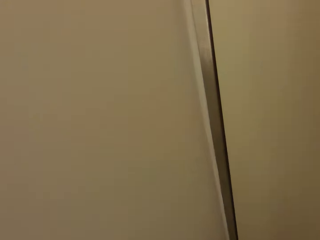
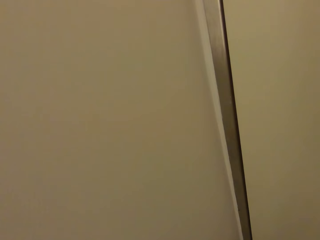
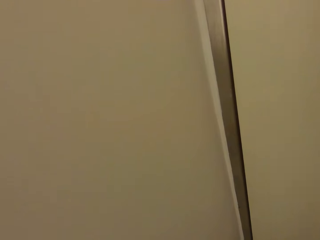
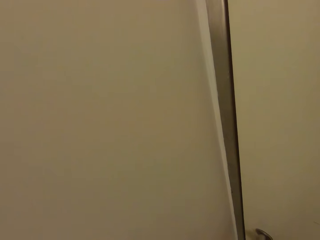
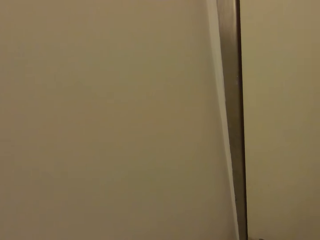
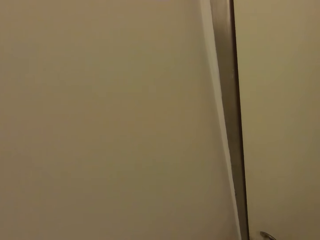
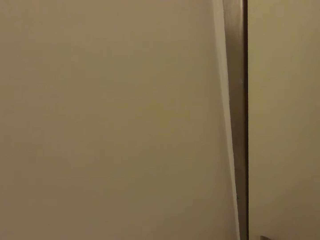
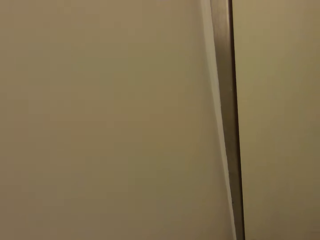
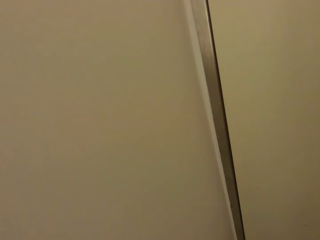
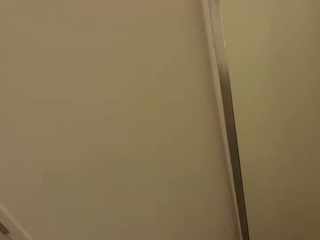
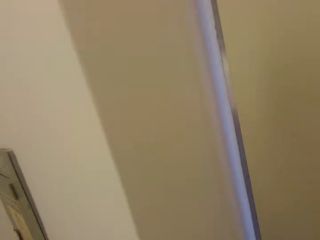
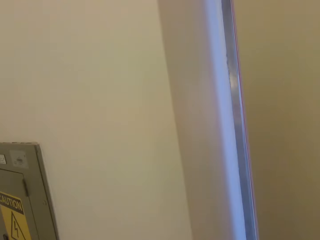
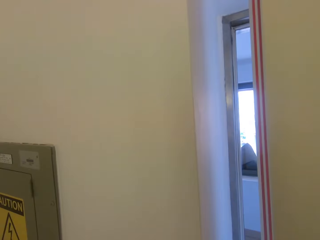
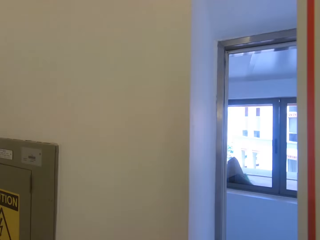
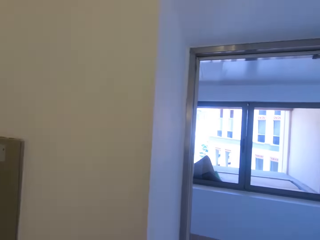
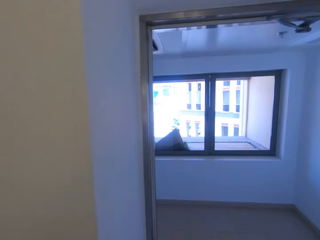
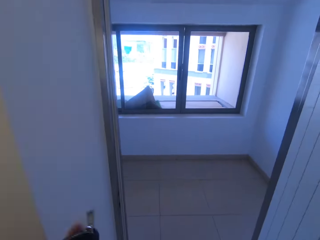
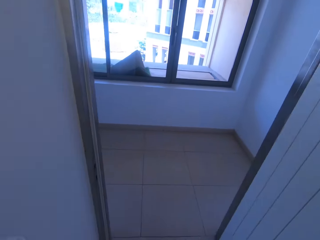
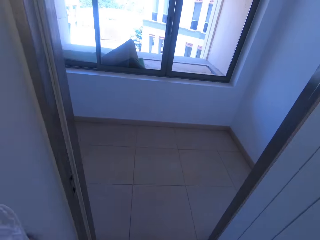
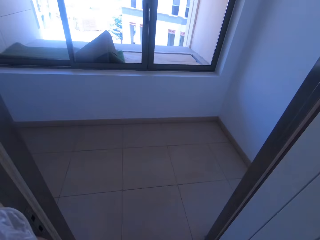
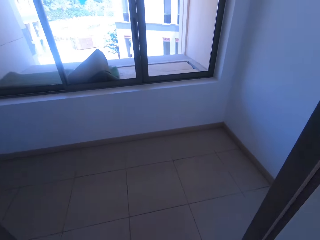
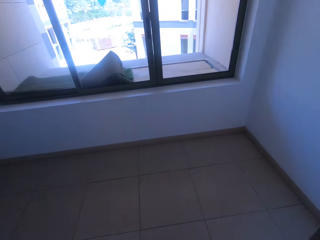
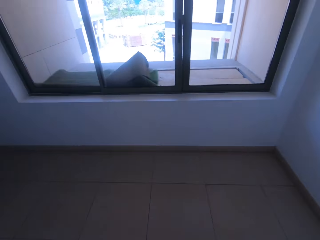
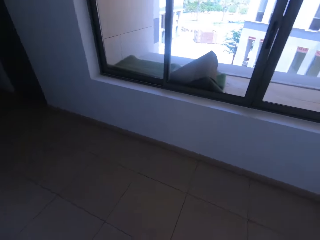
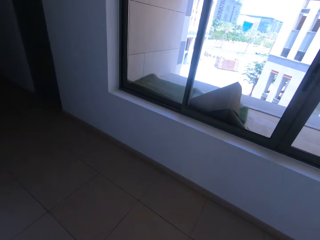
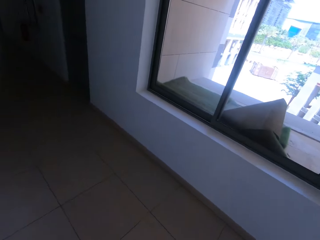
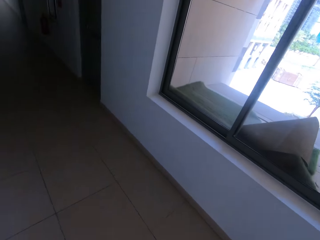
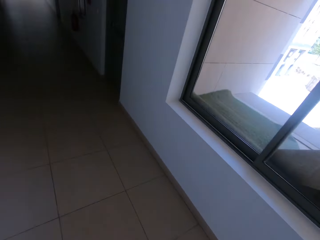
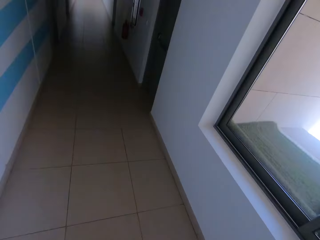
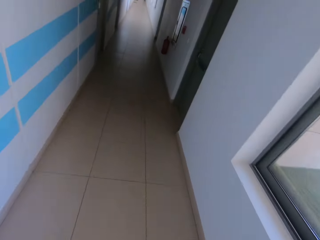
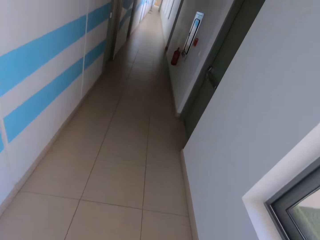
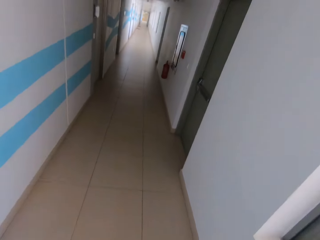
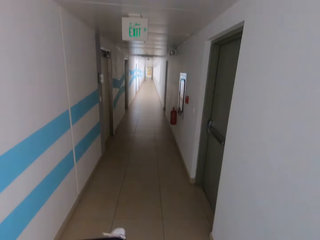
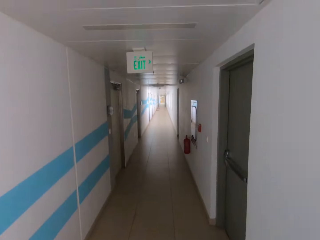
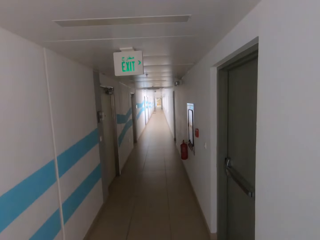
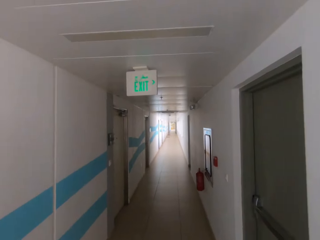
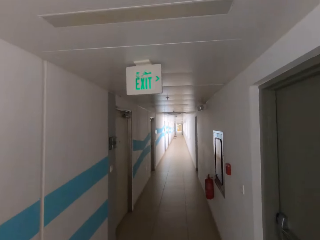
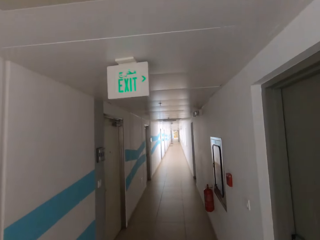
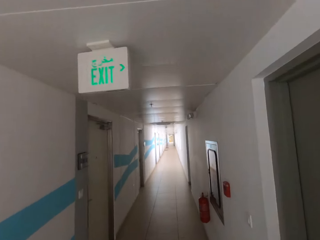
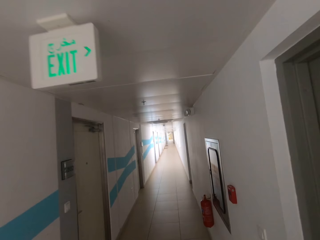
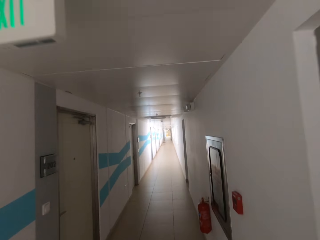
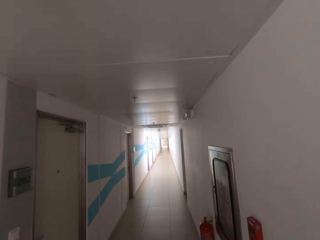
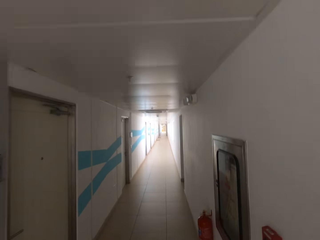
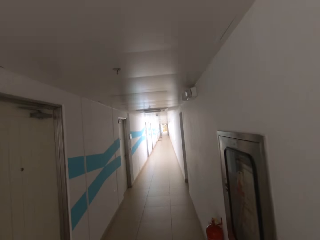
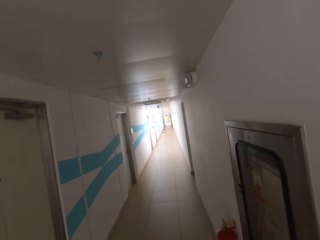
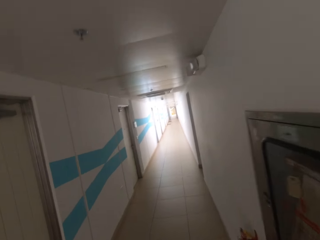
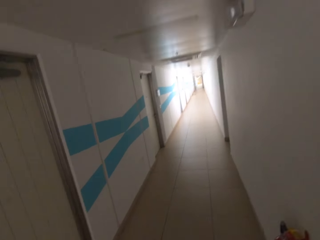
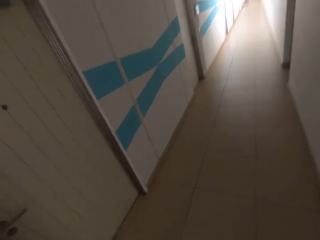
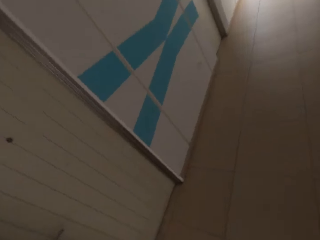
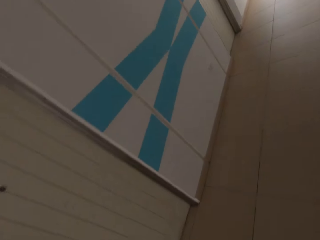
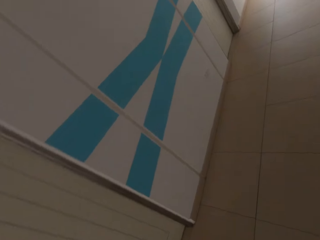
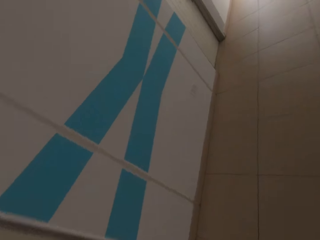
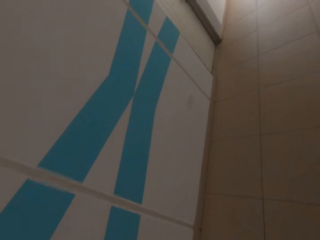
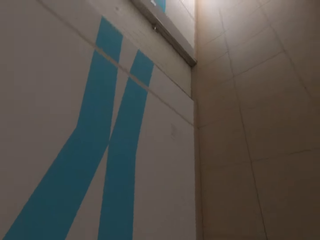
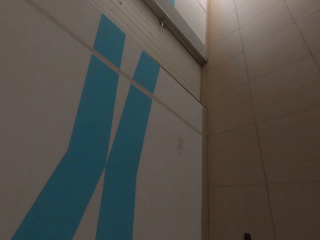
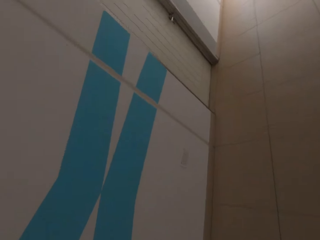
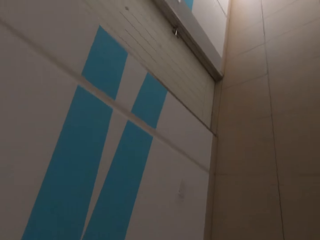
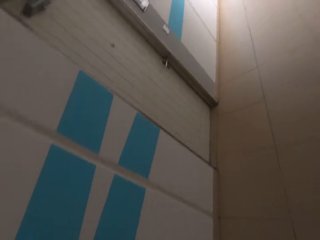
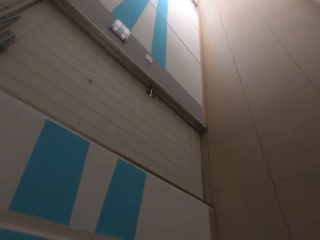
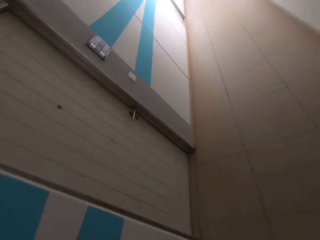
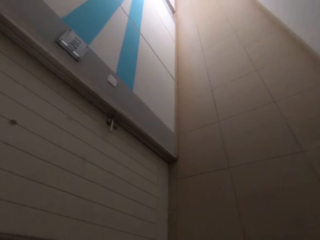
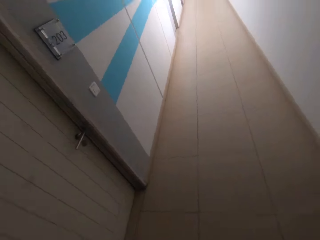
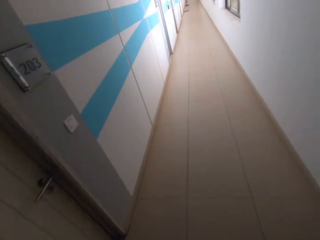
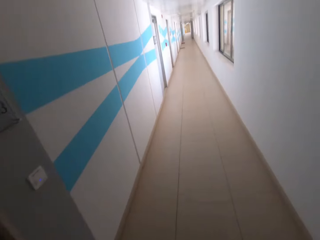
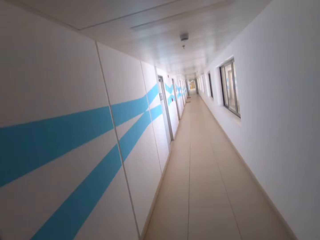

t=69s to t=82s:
The camera wearer opens the door. They walk along the corridor.

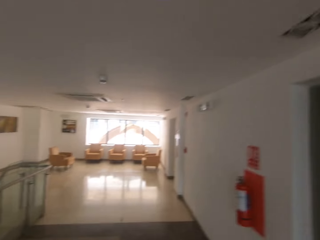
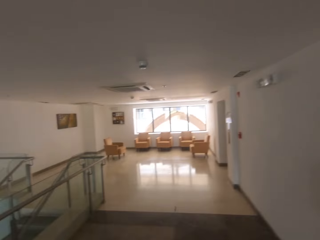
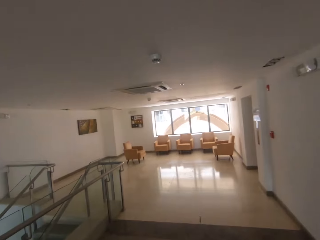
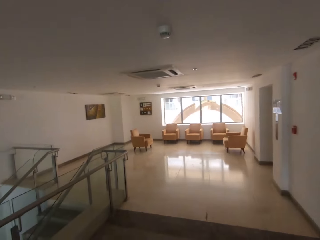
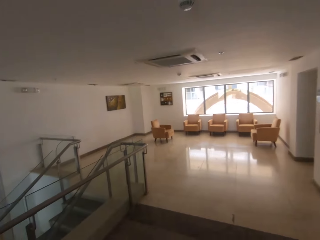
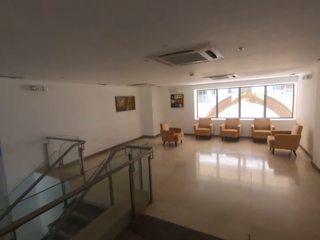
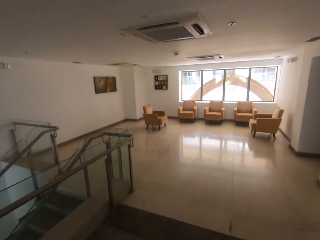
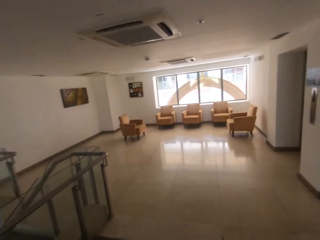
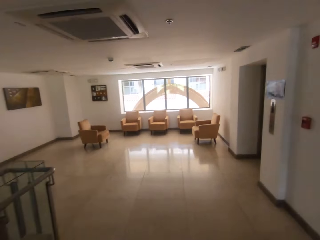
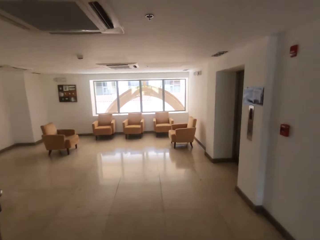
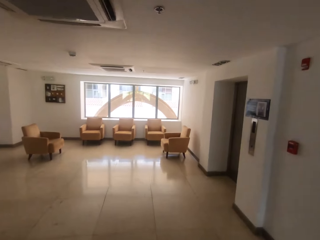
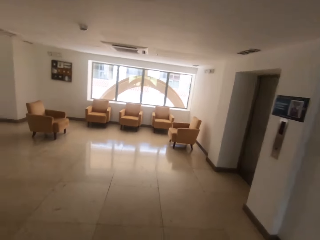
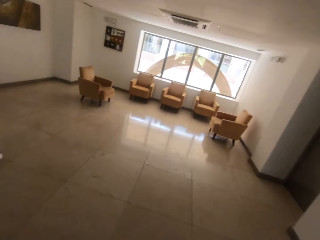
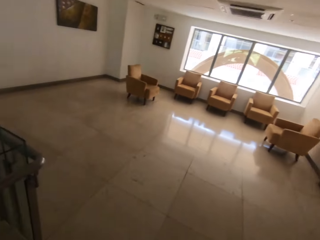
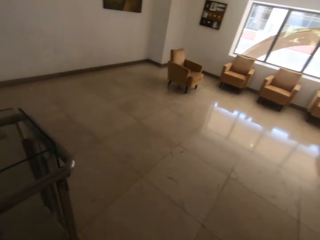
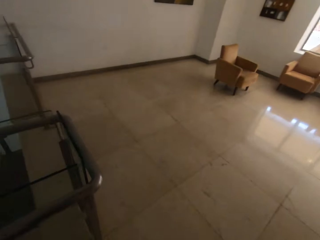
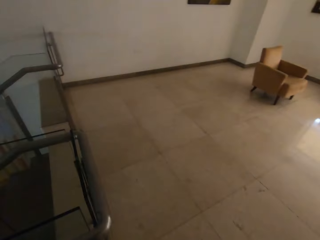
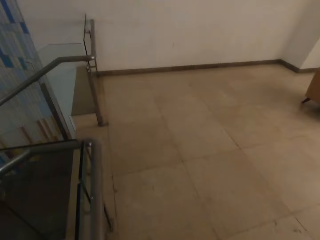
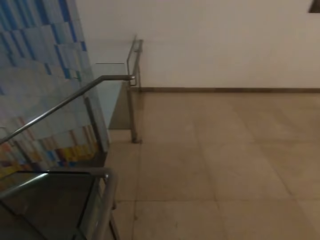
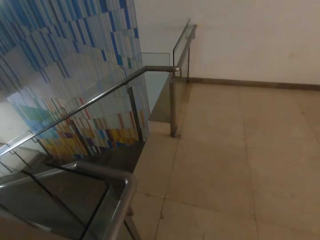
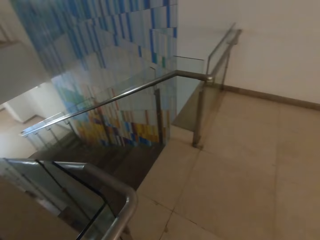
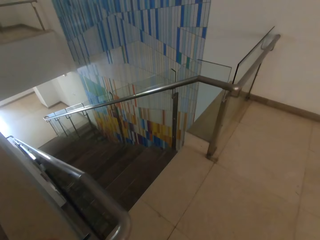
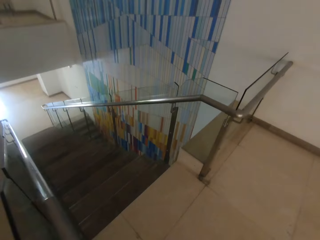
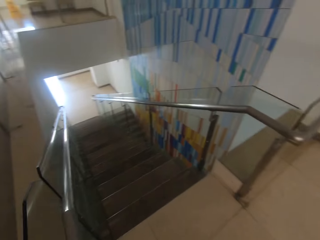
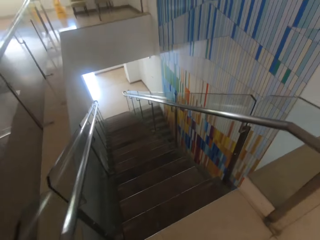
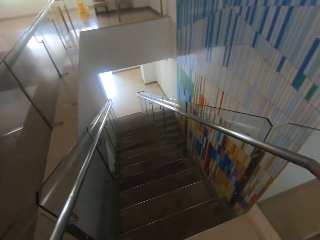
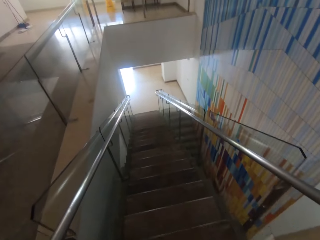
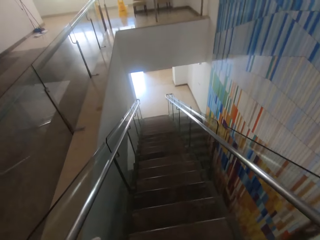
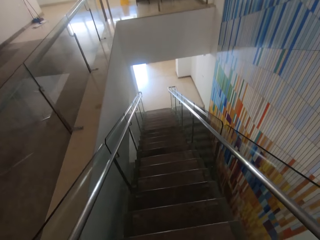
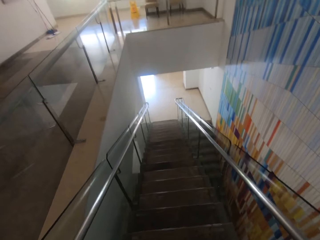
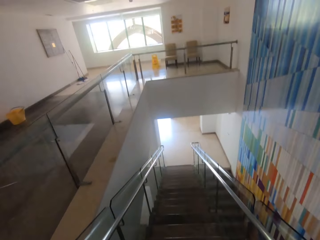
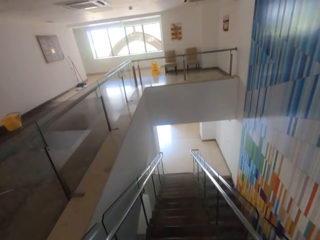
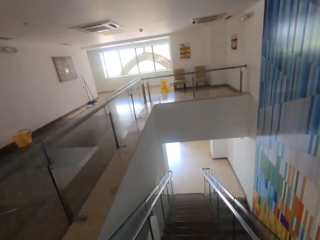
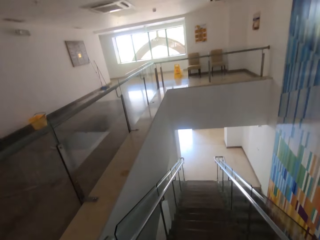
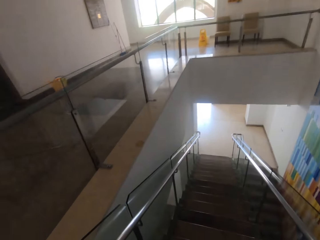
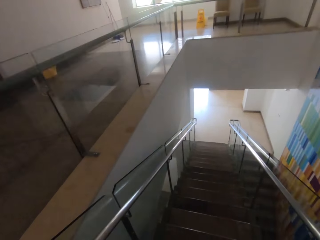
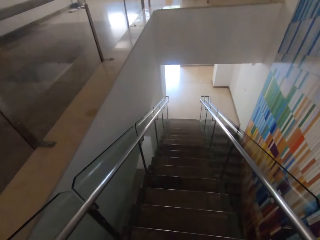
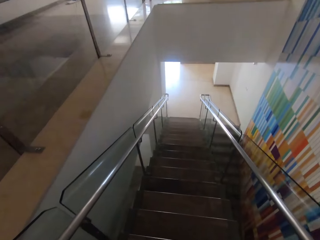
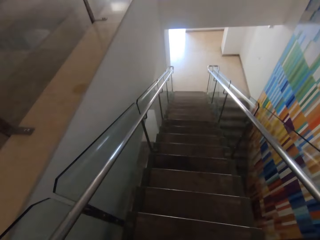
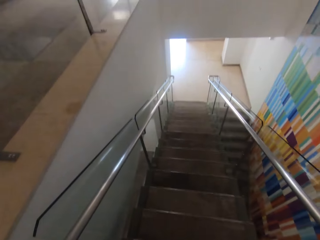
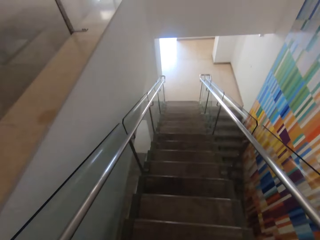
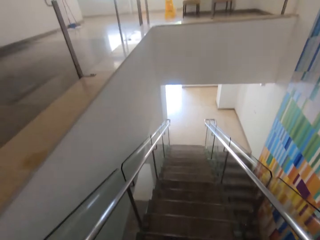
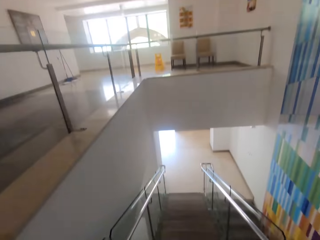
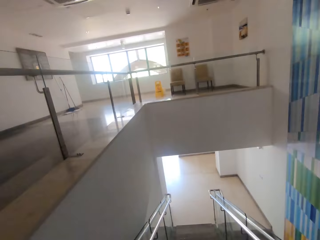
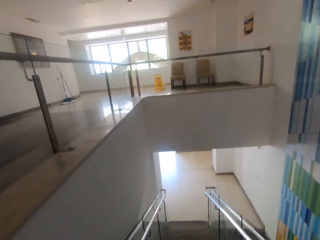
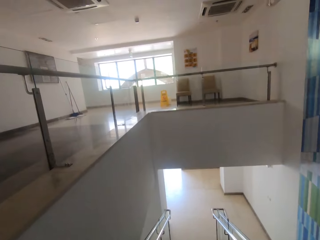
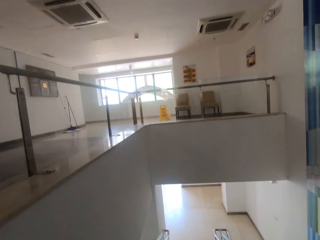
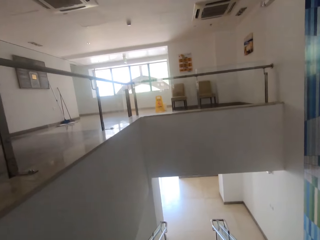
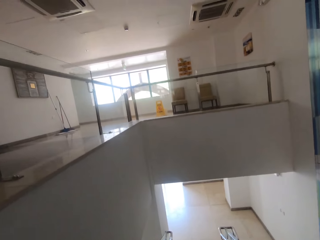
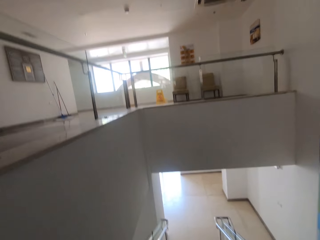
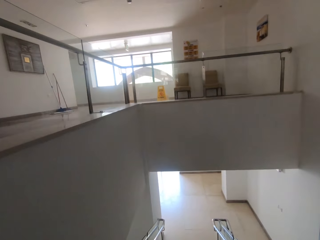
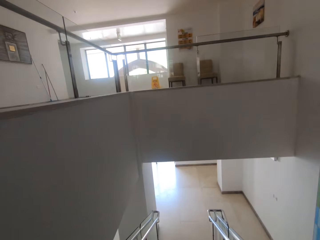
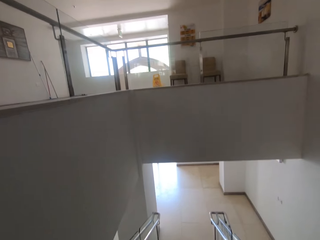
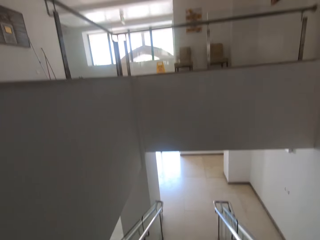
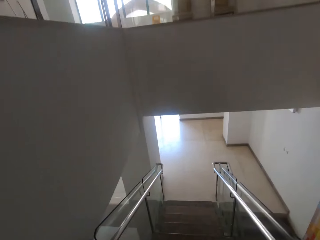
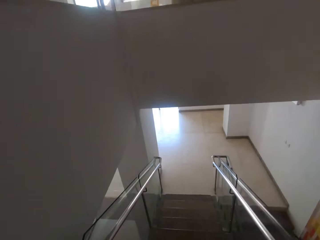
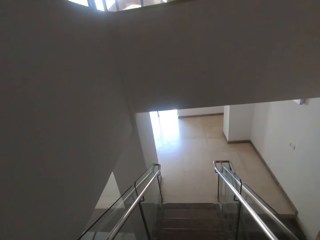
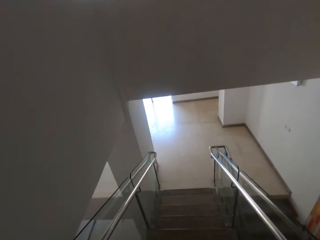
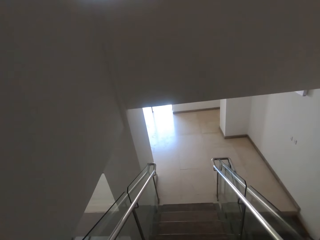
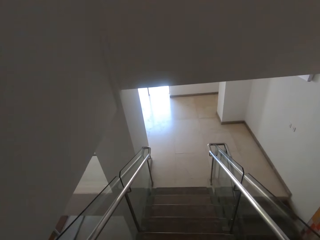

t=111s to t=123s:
The camera wearer looks around. They walk down the stairs.
